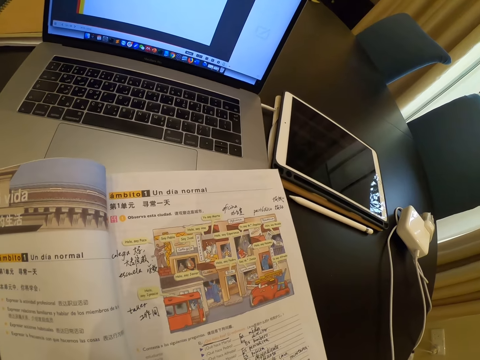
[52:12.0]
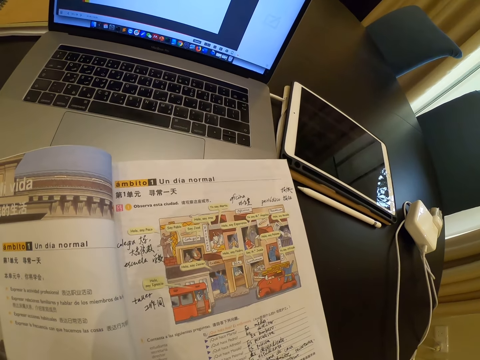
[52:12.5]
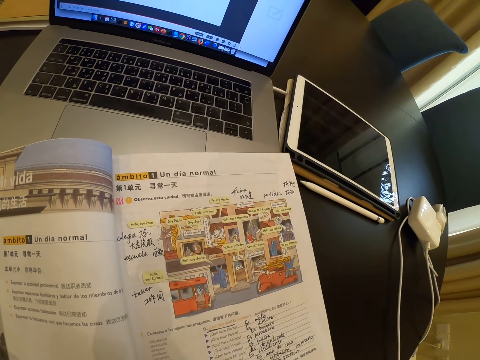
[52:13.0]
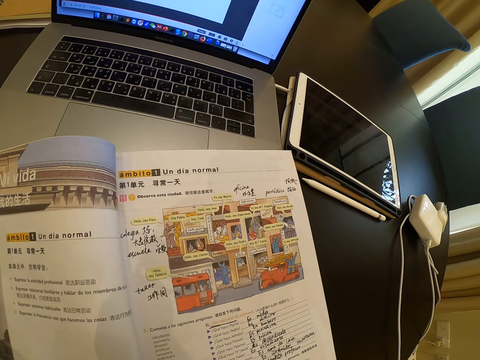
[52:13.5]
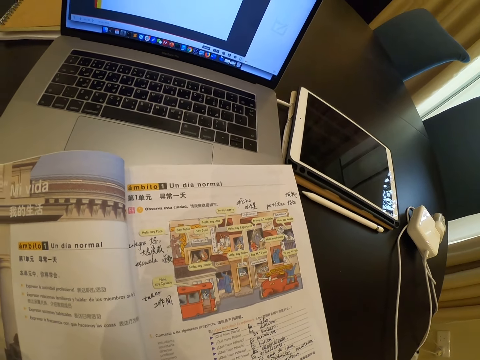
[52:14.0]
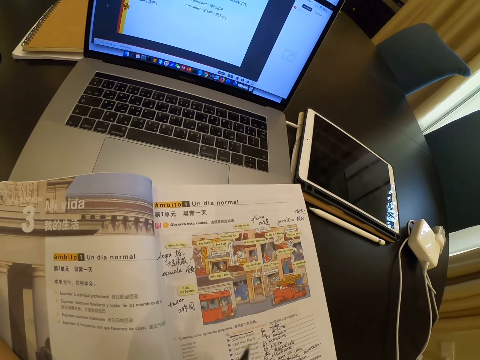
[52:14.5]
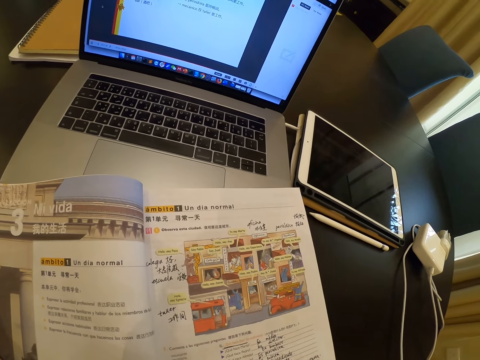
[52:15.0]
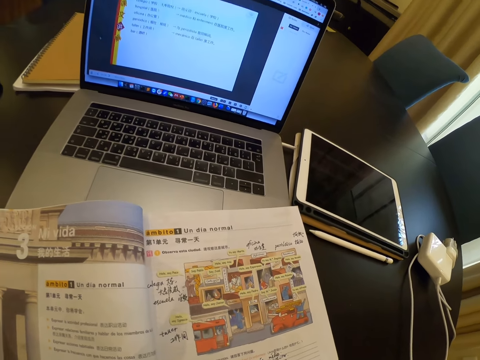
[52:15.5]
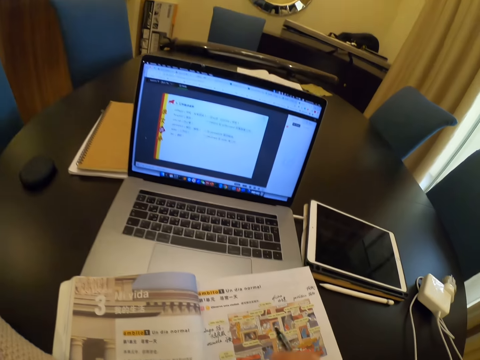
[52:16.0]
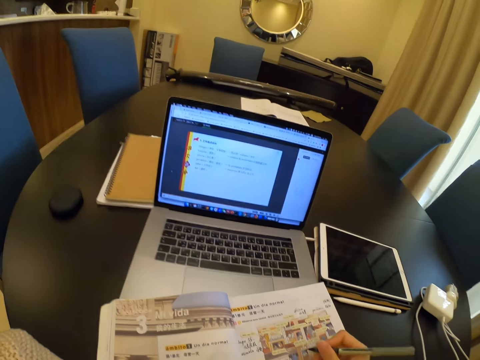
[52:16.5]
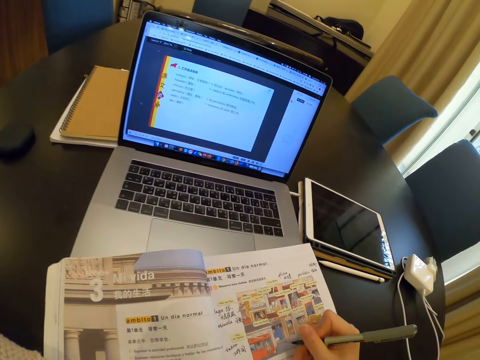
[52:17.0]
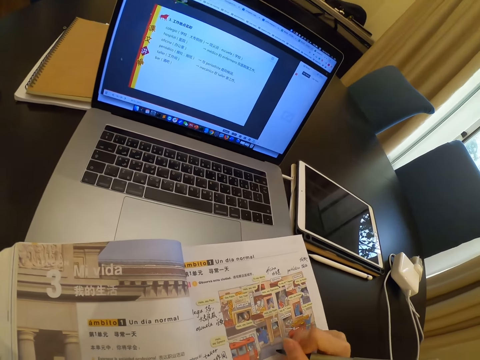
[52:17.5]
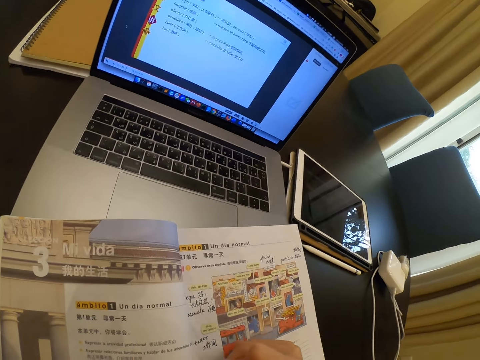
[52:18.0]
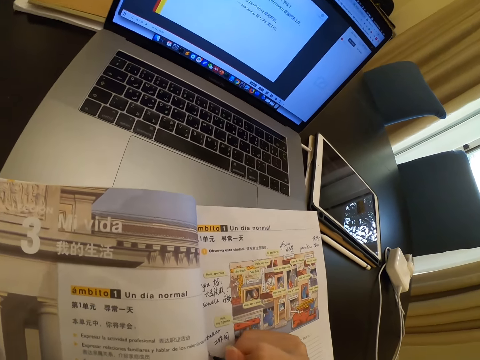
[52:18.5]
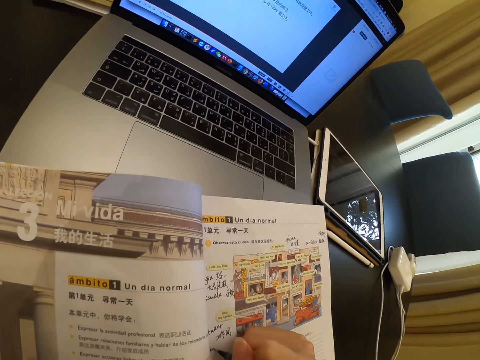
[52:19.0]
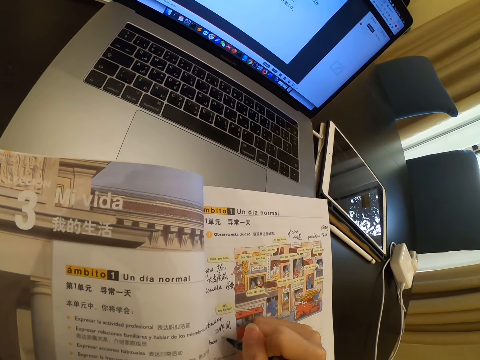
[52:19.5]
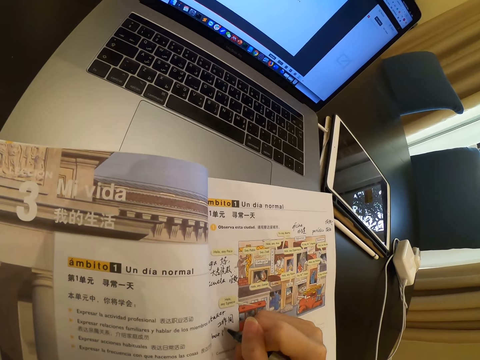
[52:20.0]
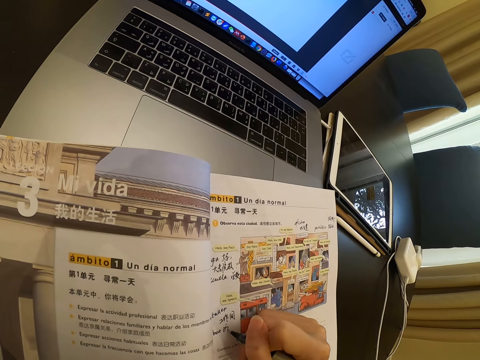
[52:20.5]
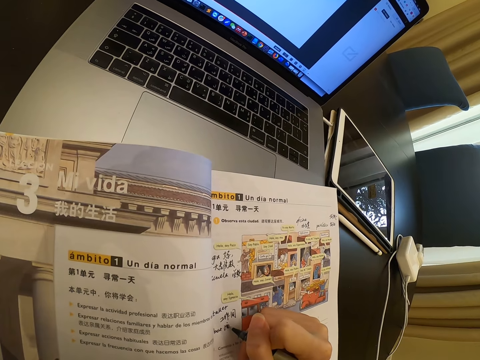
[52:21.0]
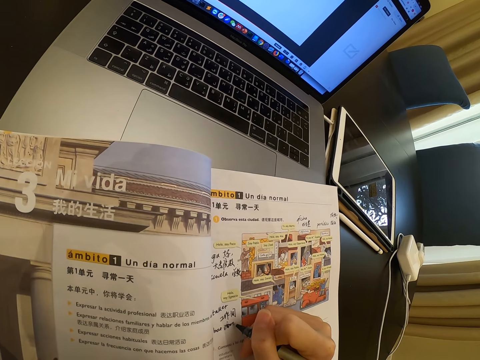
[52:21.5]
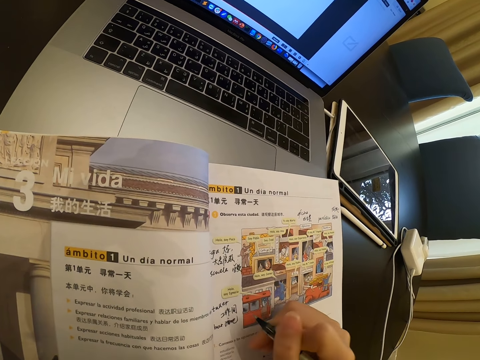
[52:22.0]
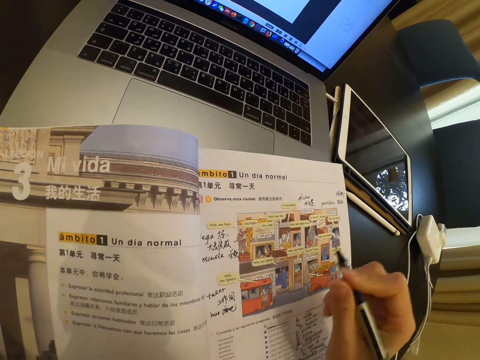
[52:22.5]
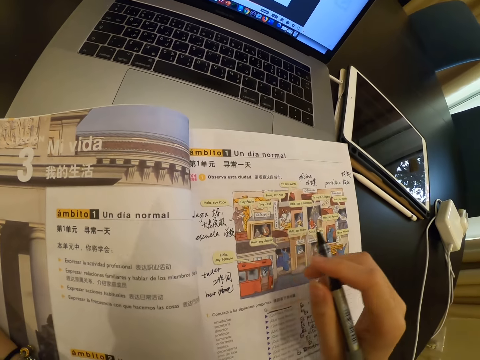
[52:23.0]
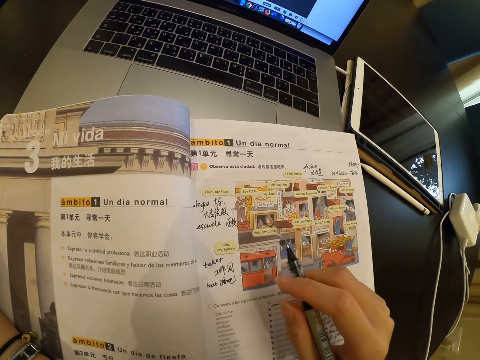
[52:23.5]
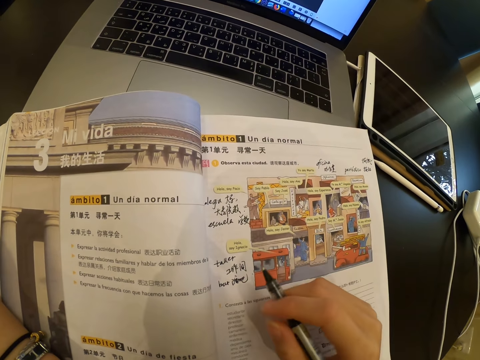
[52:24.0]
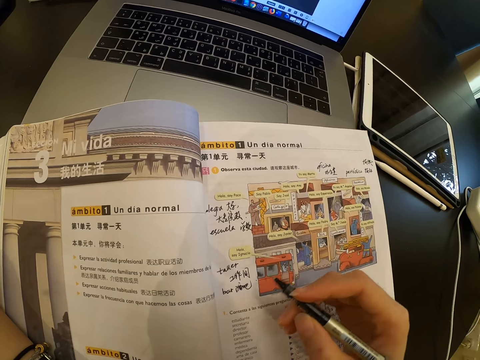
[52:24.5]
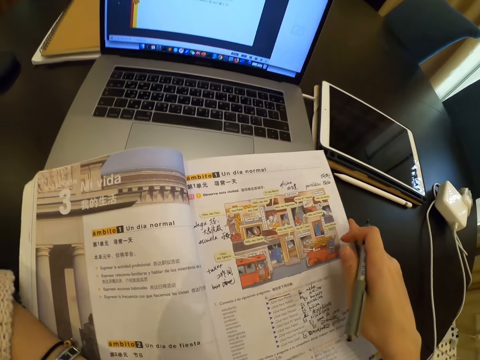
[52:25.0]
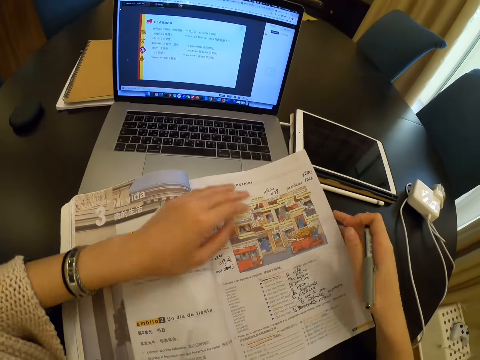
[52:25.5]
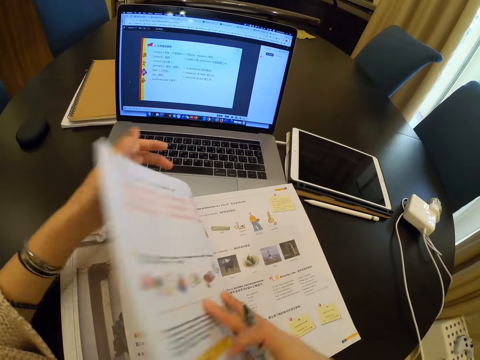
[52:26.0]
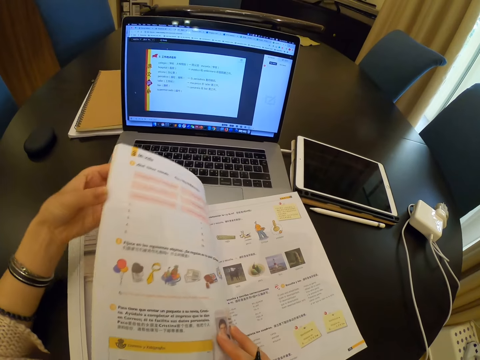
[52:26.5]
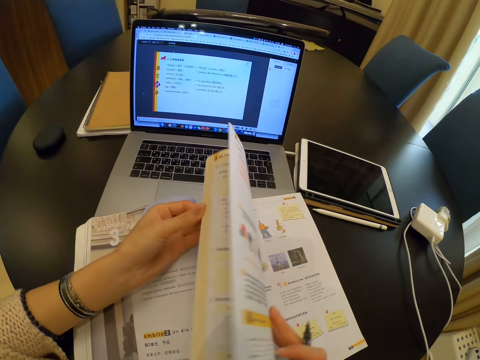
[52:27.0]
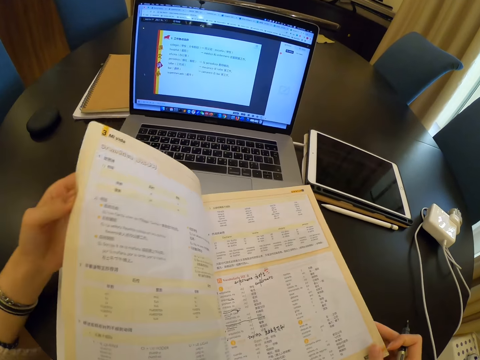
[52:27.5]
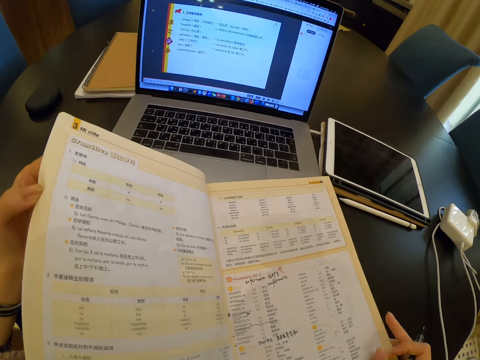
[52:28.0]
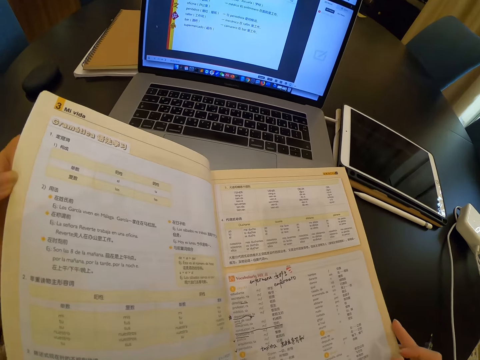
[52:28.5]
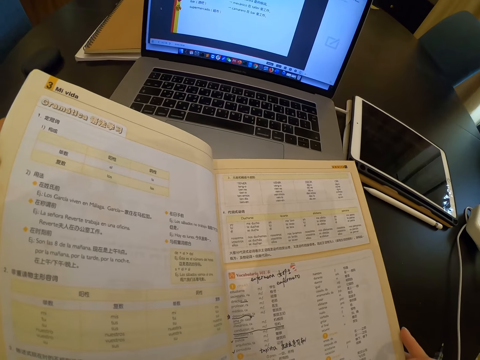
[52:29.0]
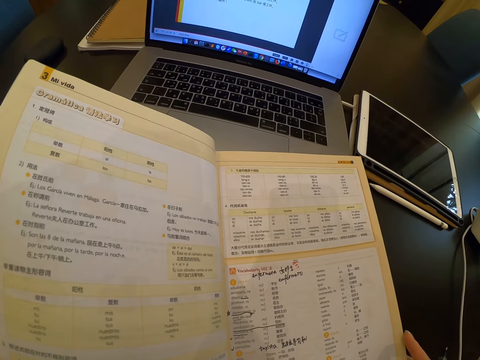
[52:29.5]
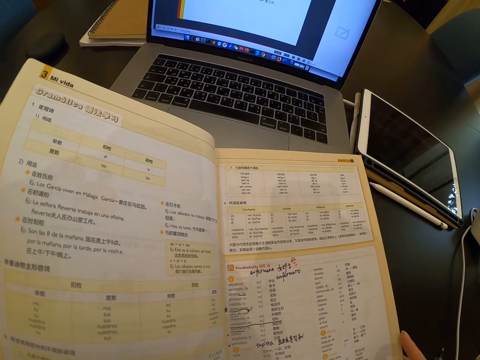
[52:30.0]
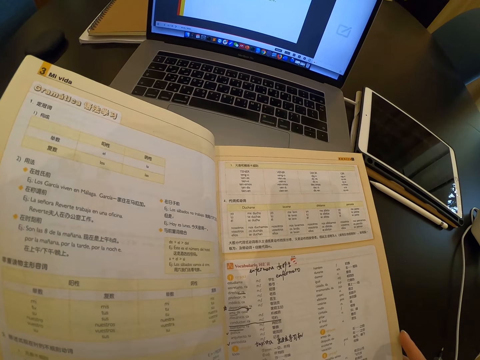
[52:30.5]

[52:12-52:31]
The camera wearer places their right hand on the book. They open a page in the book. They look at an open page of the book.

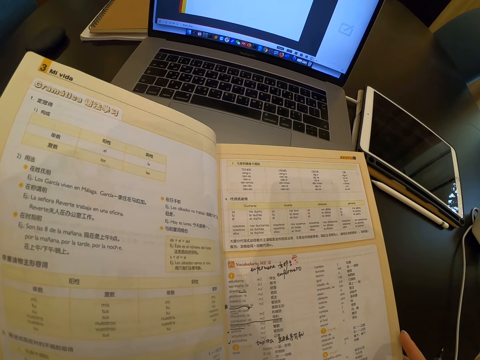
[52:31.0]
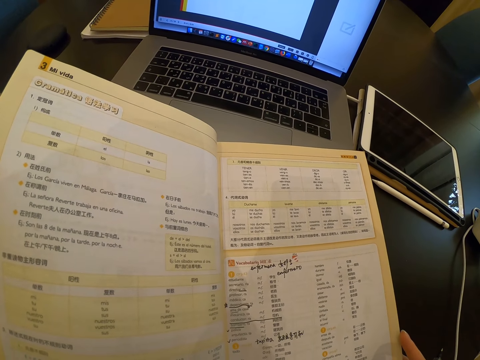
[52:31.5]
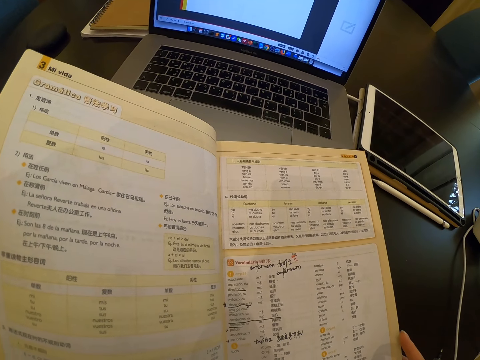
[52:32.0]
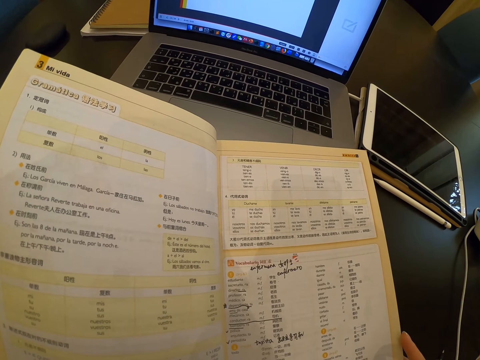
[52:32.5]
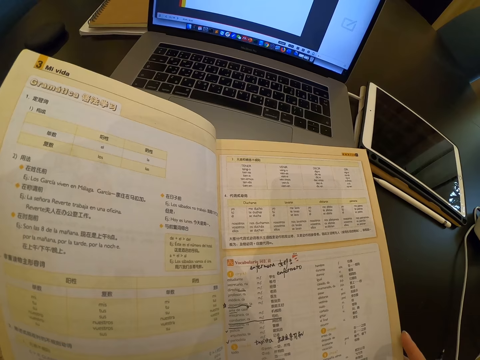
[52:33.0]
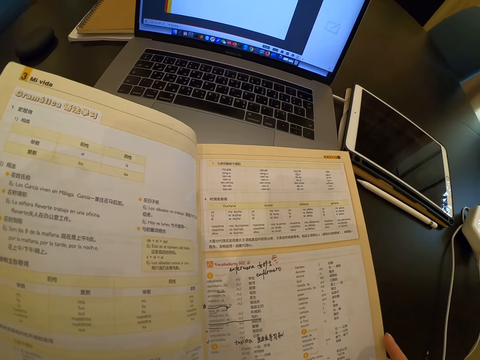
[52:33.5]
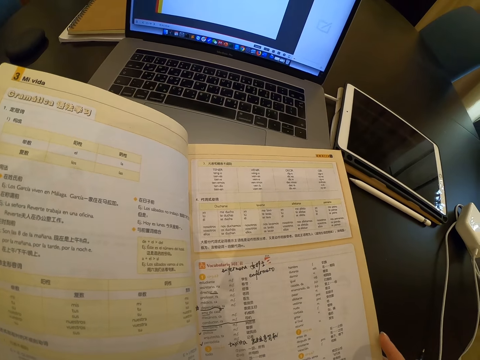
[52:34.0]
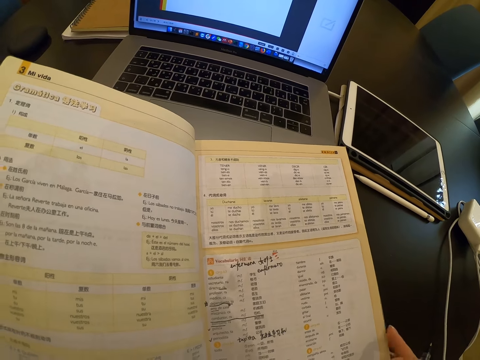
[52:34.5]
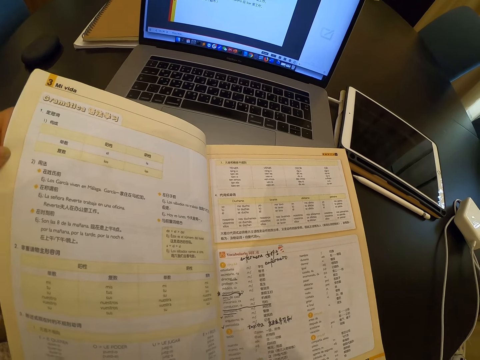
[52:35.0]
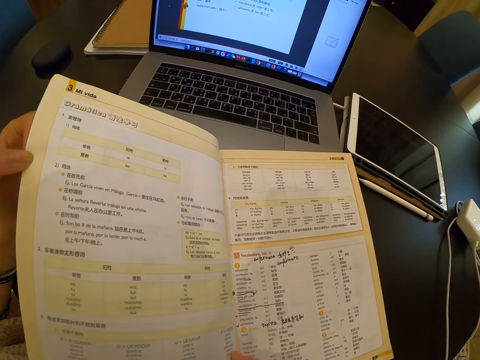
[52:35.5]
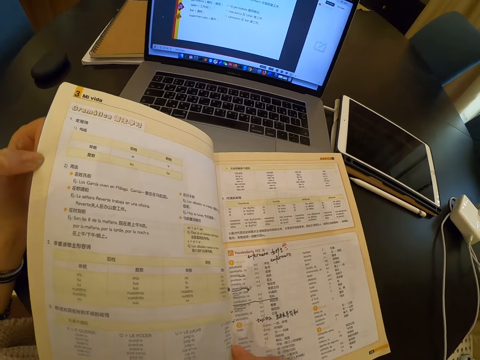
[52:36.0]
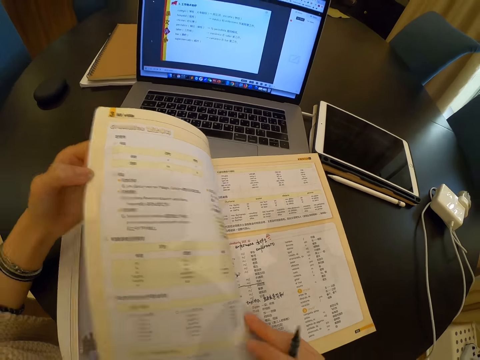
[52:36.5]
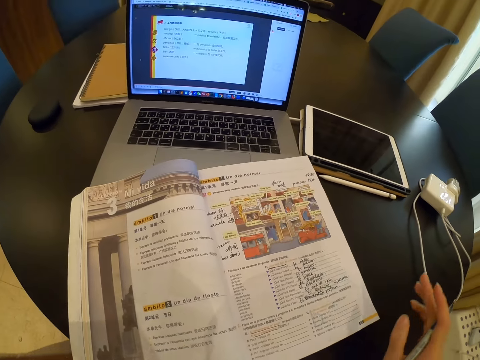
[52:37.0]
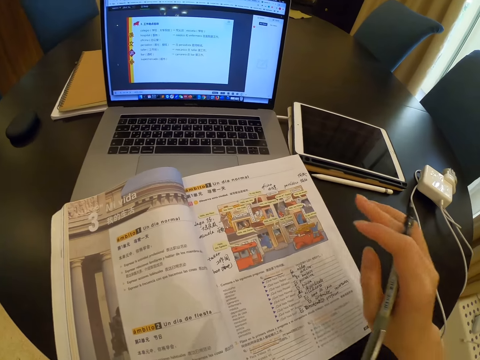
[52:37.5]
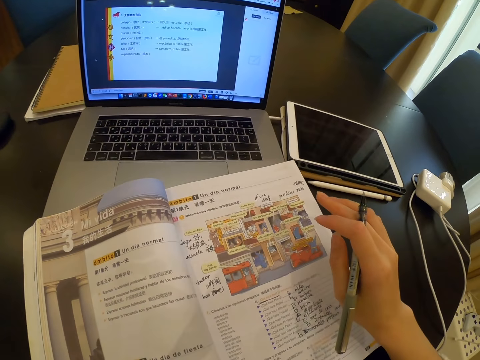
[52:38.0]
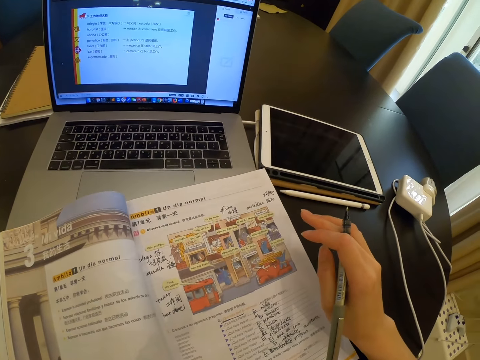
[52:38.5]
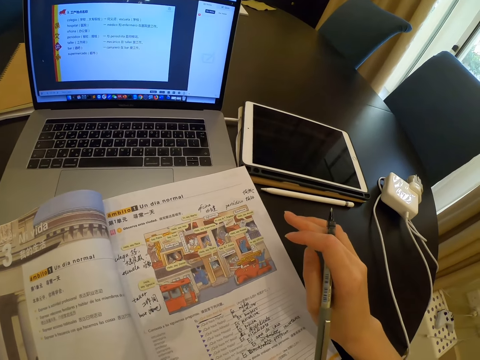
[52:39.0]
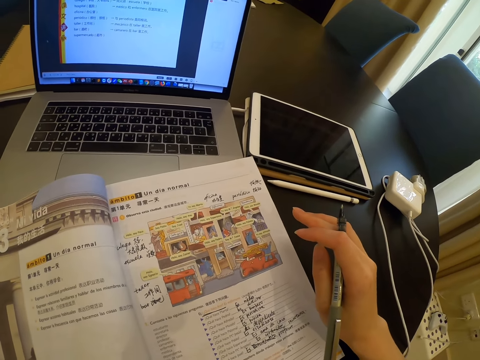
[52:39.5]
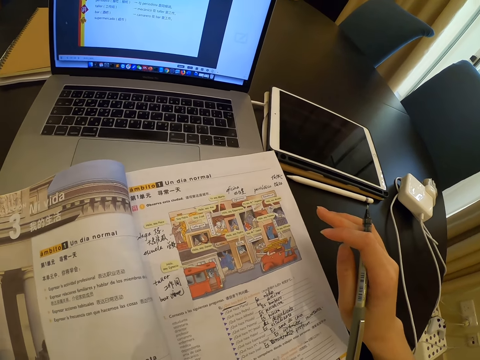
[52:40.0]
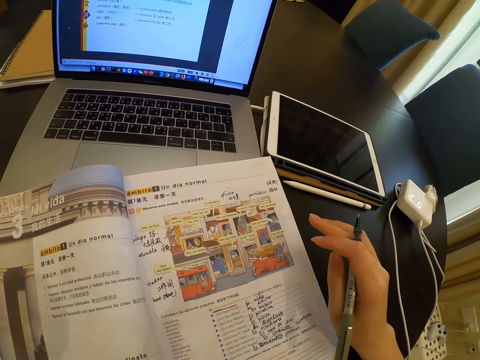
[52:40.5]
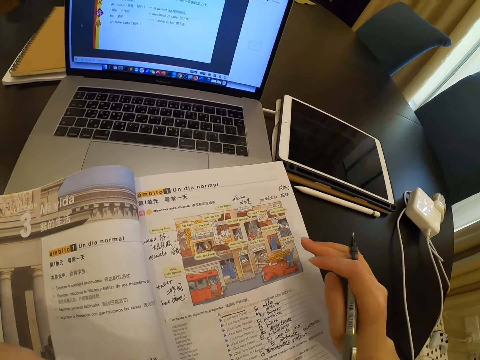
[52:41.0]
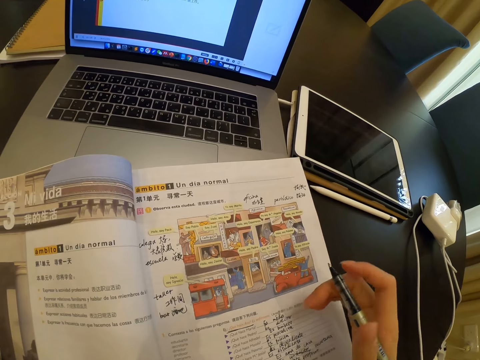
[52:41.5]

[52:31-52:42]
The camera wearer opens a page in the book. They look at an open page of the book.
